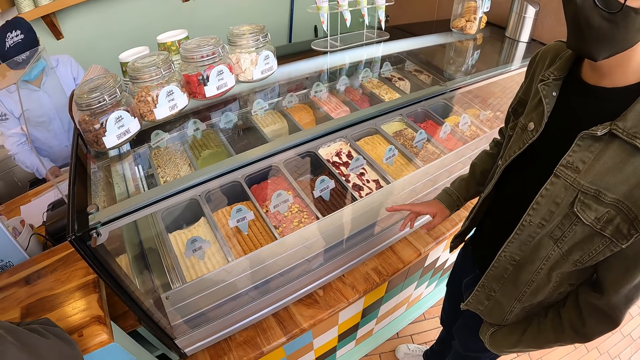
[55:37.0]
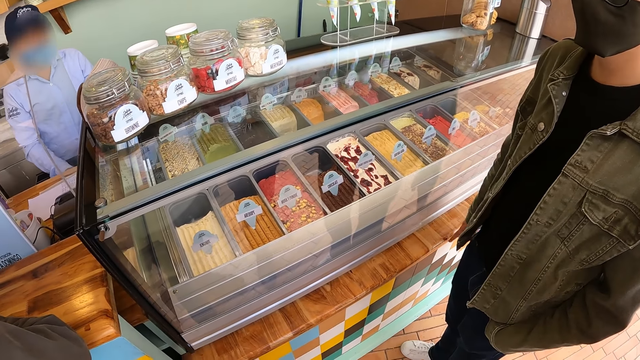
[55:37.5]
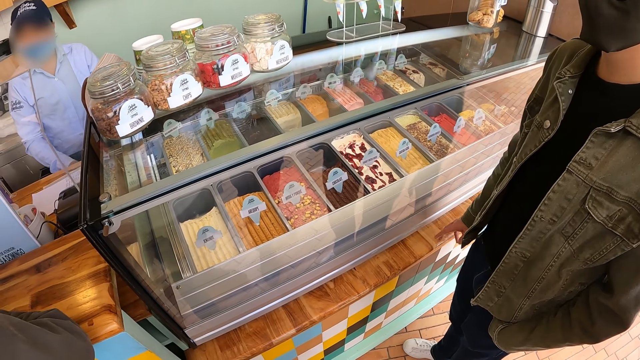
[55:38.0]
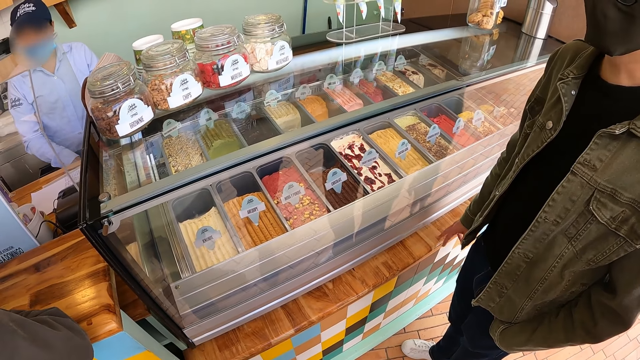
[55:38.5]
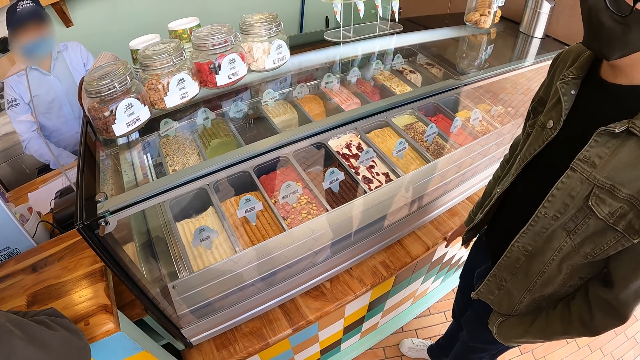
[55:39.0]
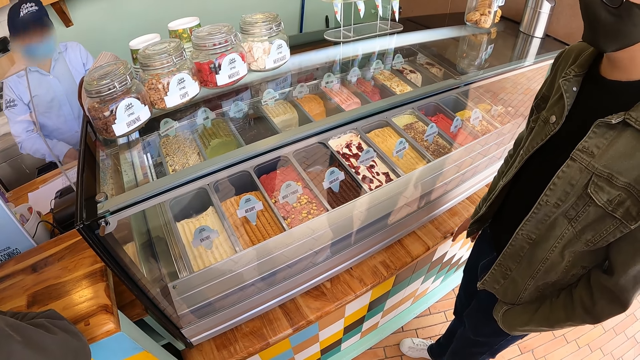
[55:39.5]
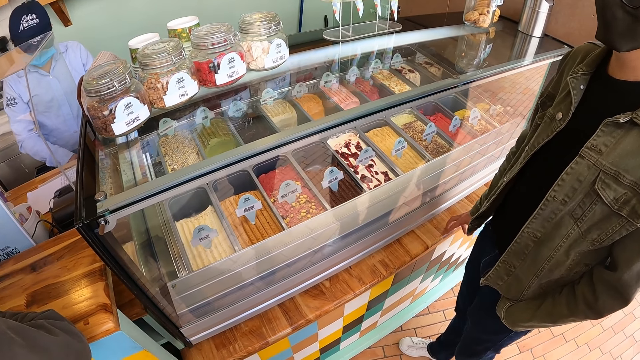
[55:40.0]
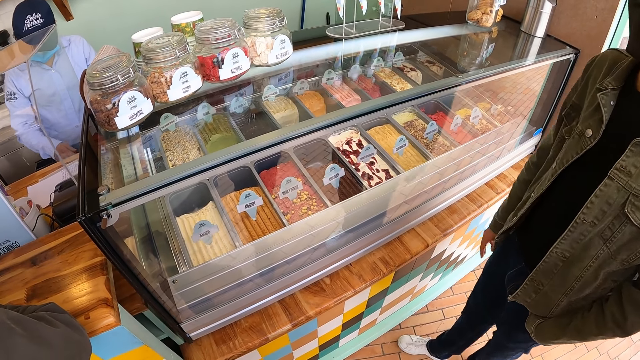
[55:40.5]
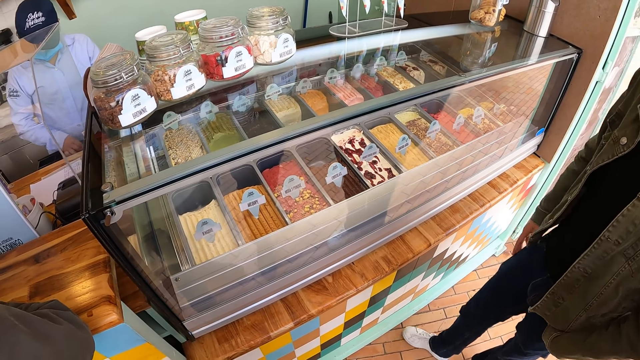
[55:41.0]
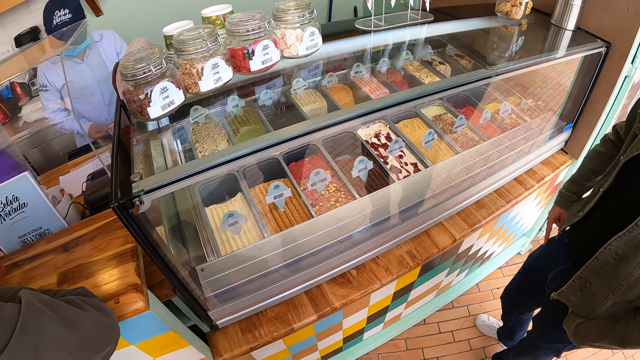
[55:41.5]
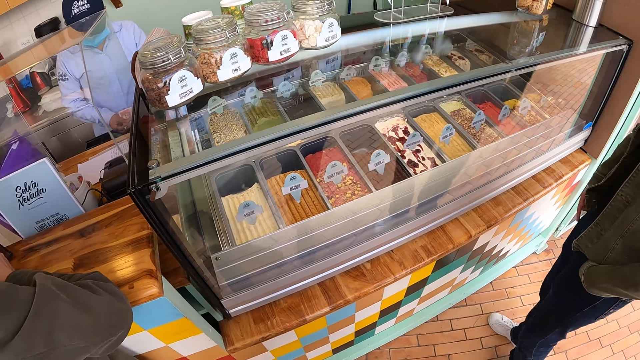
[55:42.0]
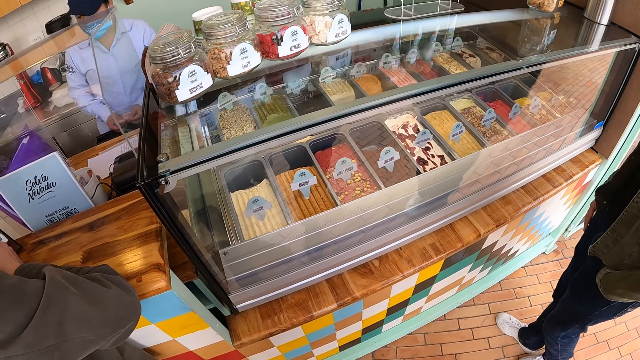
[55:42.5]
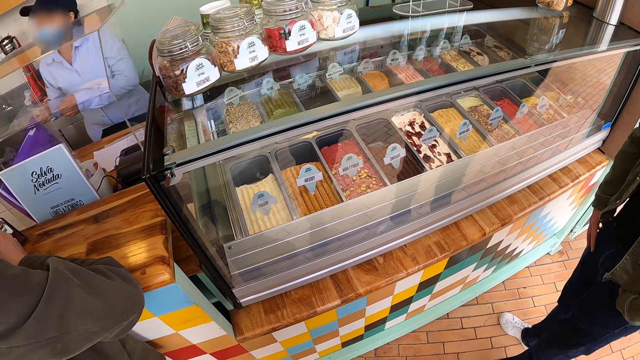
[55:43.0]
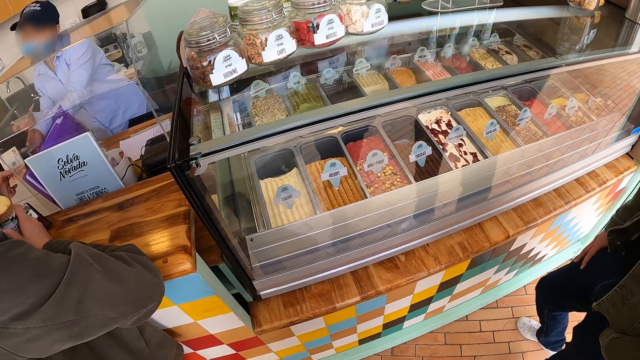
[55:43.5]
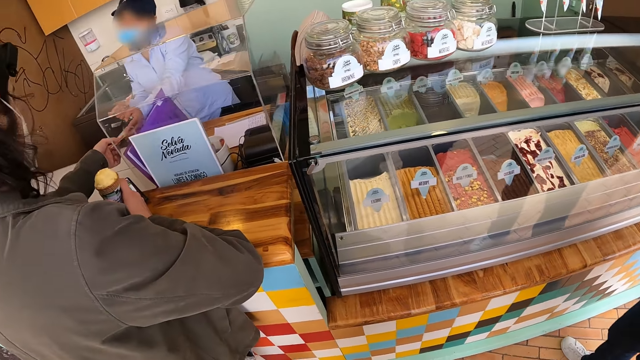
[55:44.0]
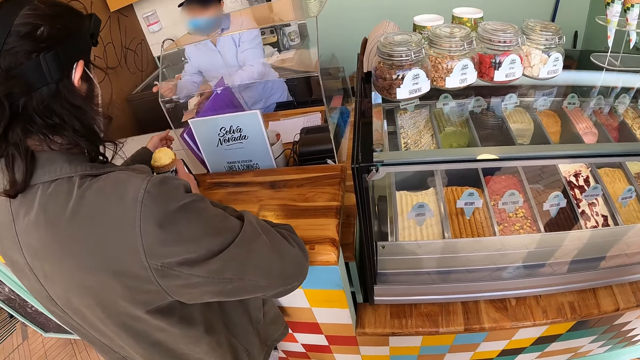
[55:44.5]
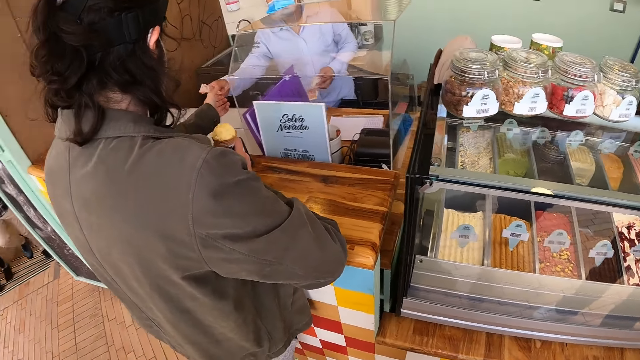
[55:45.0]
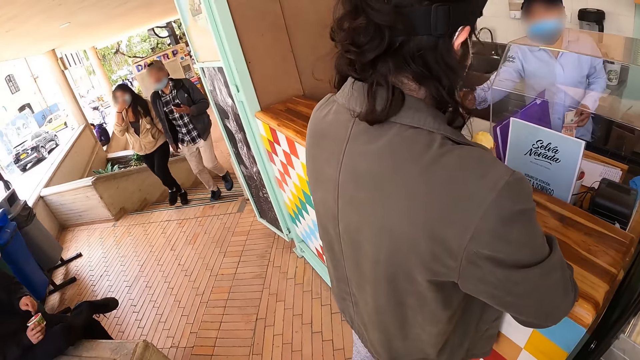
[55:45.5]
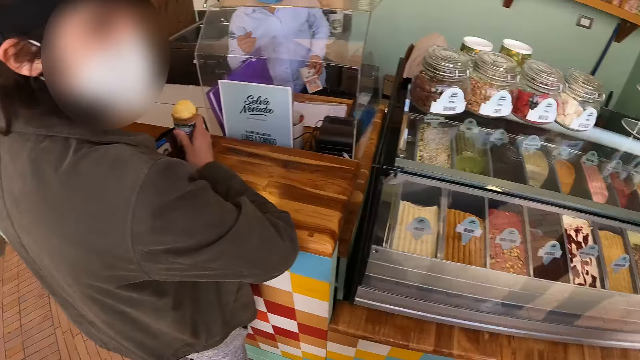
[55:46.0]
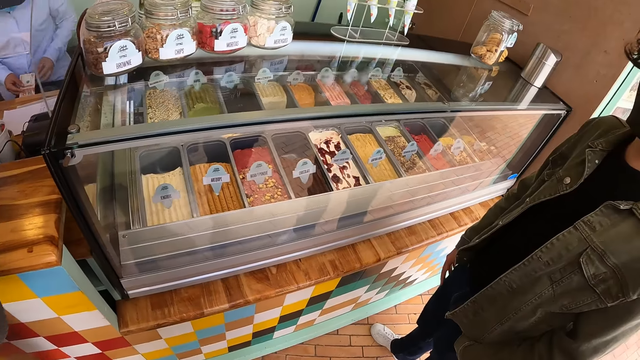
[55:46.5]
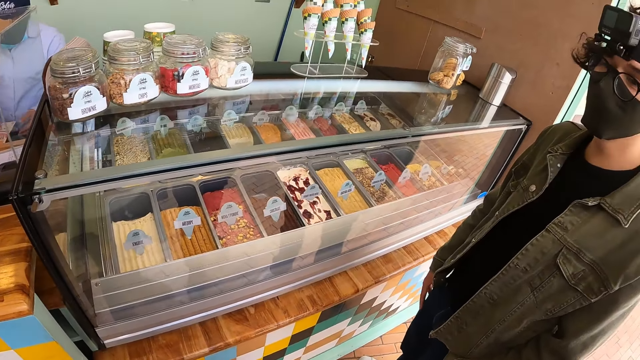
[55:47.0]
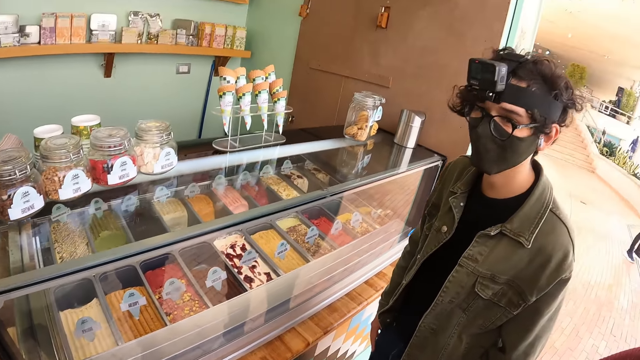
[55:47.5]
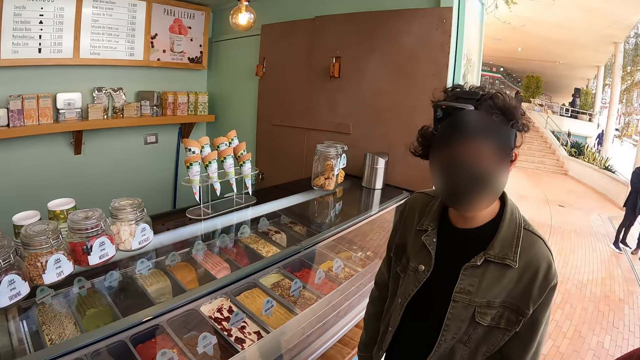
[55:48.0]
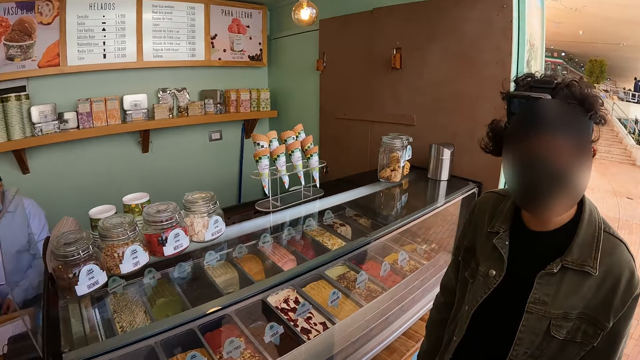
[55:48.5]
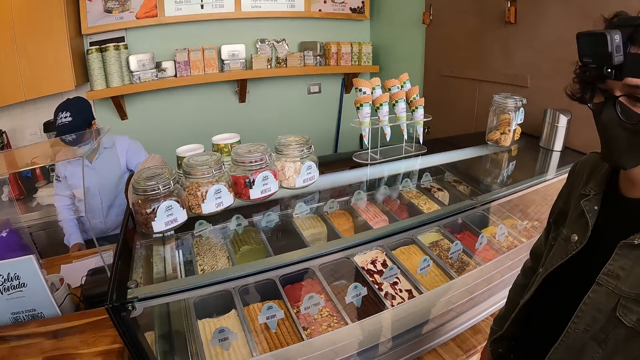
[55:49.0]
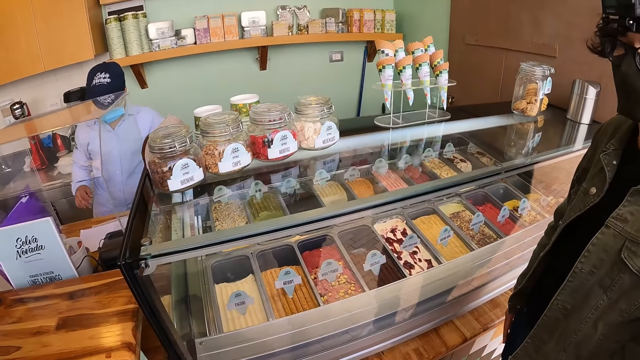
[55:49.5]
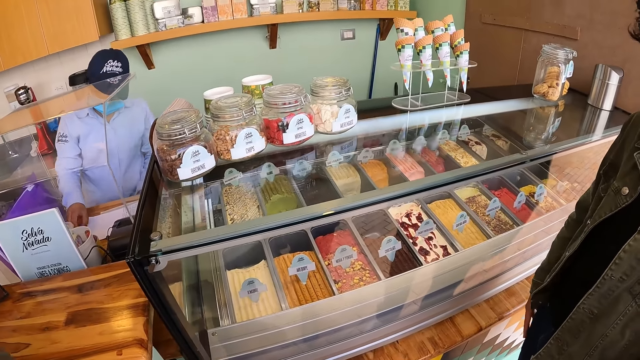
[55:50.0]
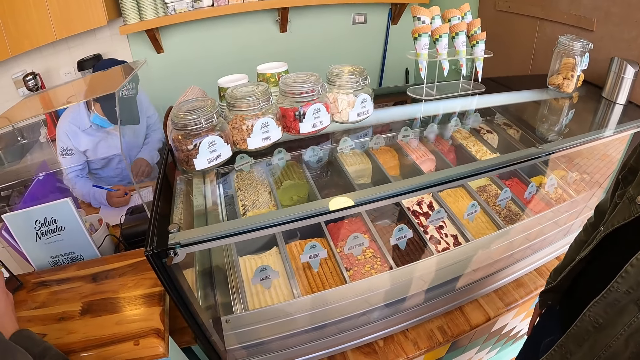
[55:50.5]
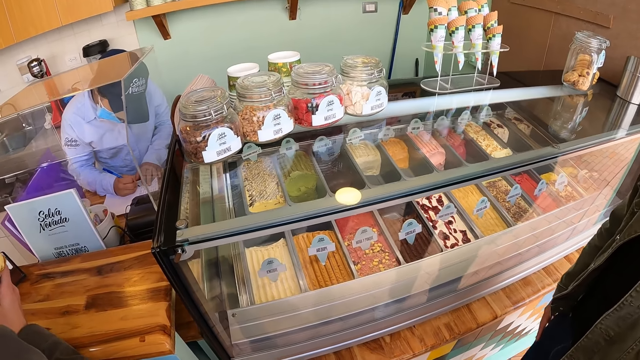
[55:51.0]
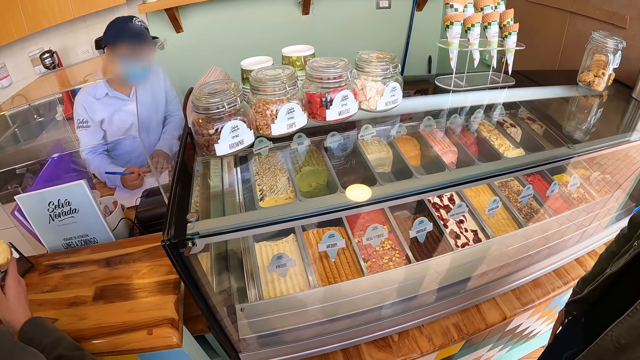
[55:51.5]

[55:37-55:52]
The camera wearer moves the camera.

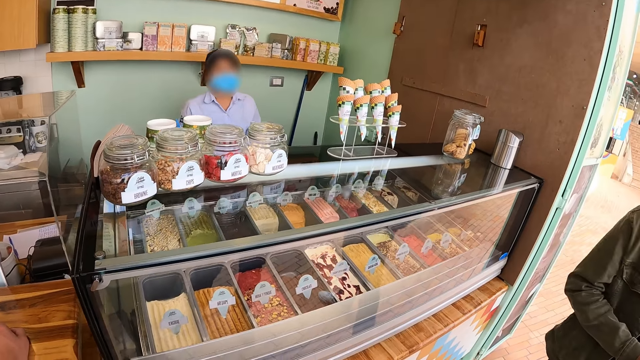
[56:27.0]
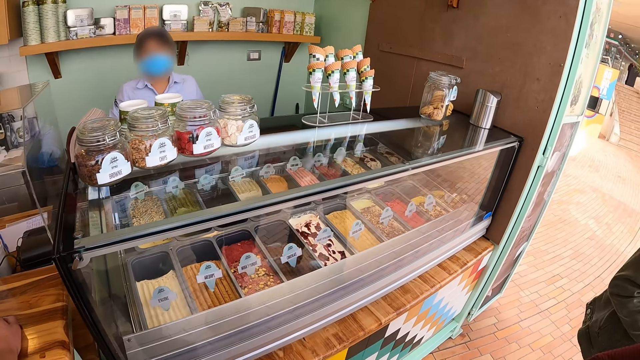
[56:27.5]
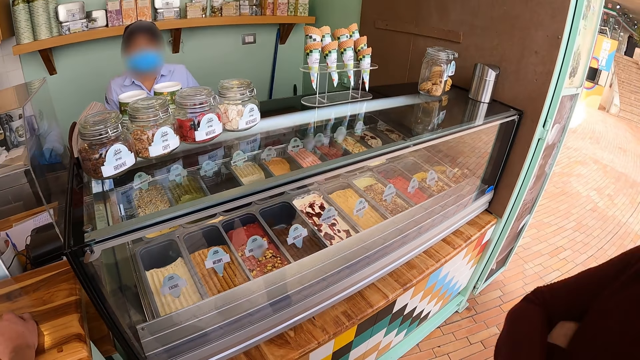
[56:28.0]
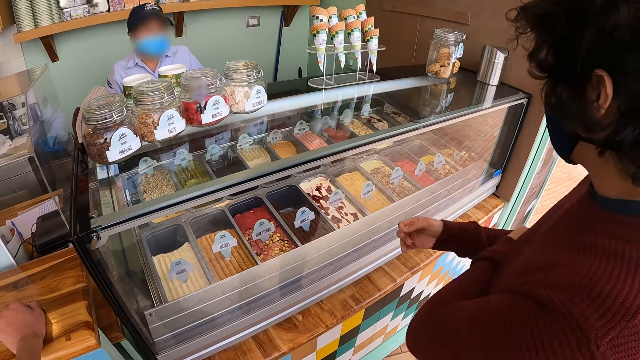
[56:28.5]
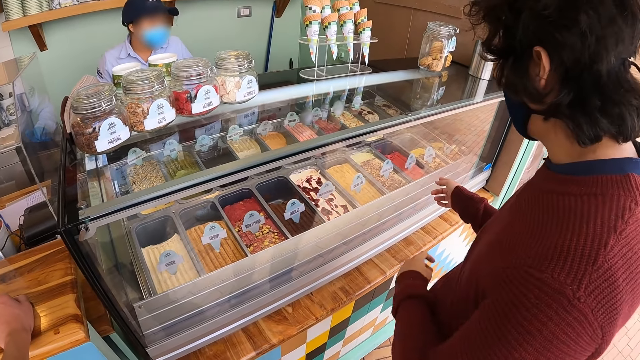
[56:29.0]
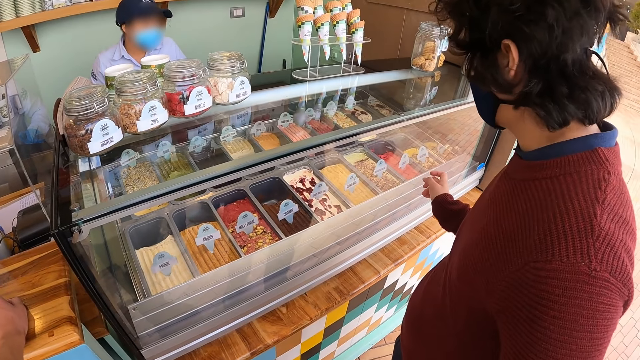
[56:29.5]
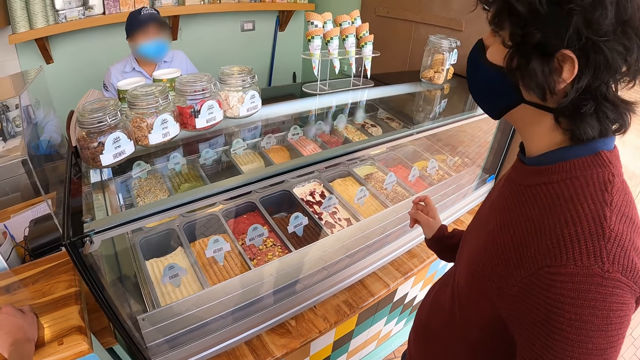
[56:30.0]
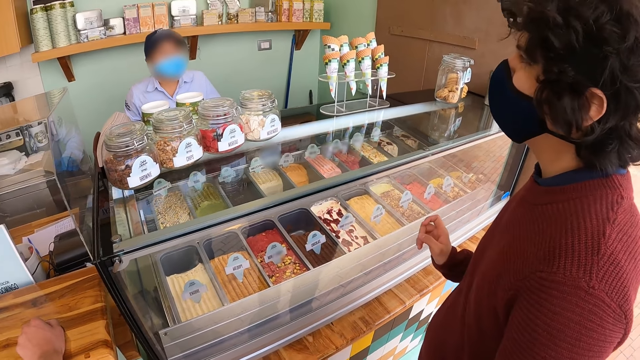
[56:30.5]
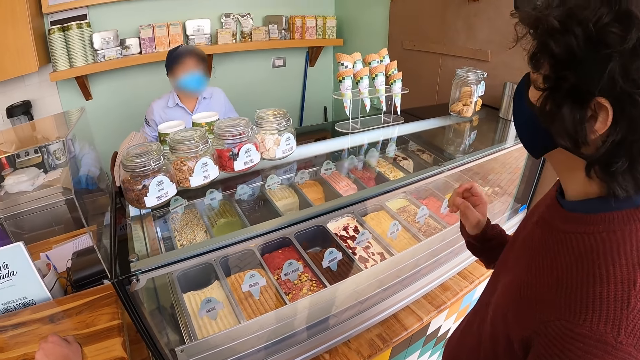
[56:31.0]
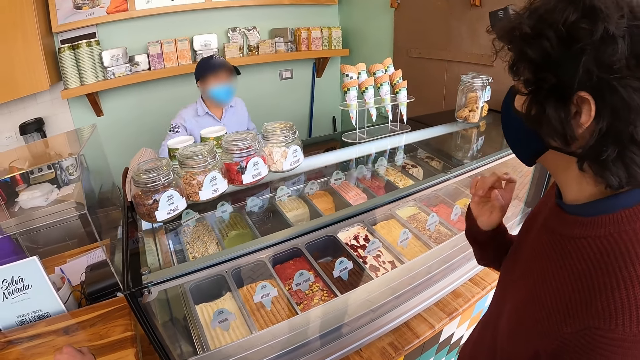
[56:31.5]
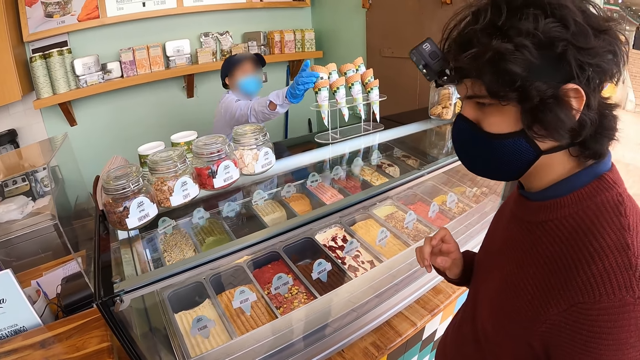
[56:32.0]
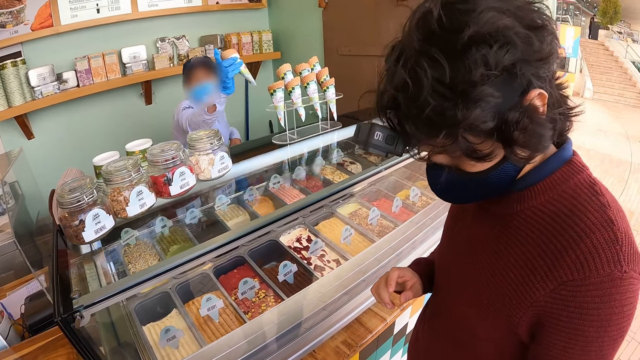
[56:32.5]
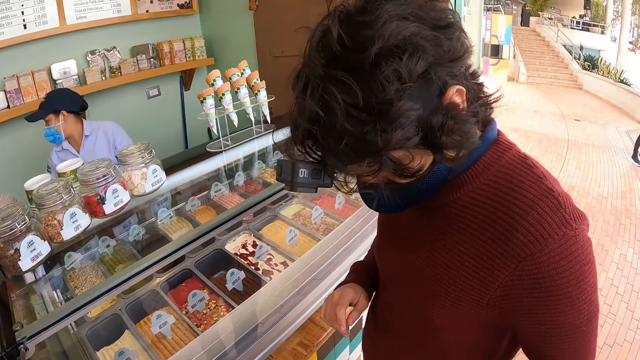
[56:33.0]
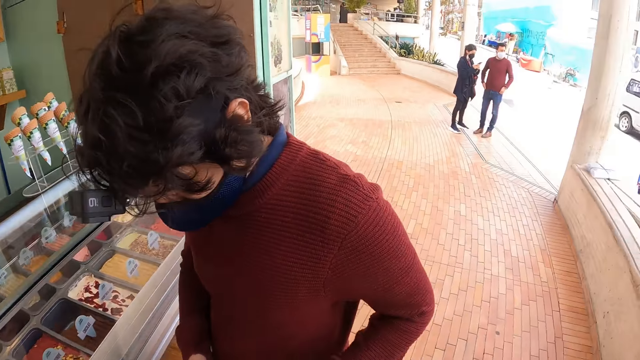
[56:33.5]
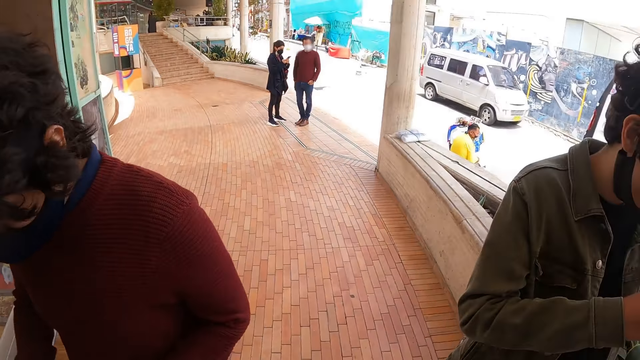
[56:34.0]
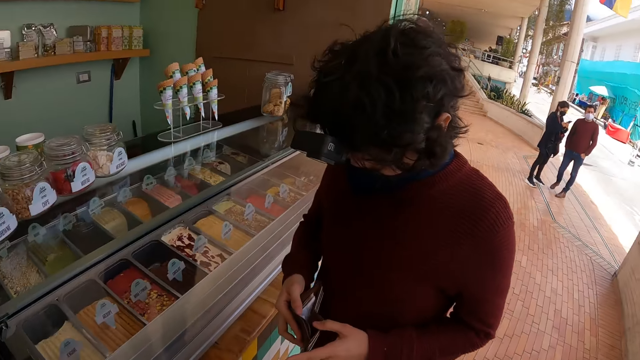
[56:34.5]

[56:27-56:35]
A man points towards the ice cream display counter. The man gestures to a shopkeeper. The shopkeeper picks up an ice cream cone. The camera wearer looks around the compound.
